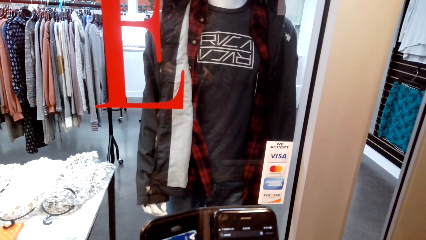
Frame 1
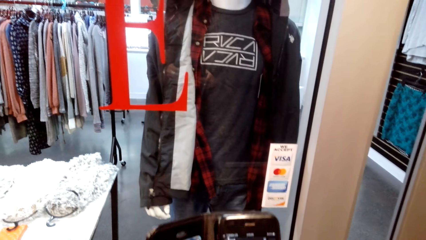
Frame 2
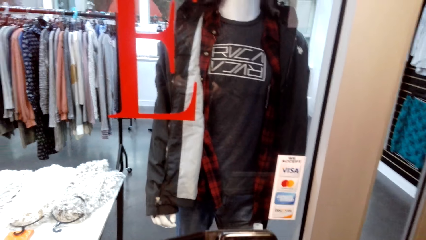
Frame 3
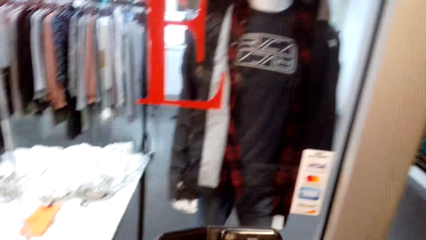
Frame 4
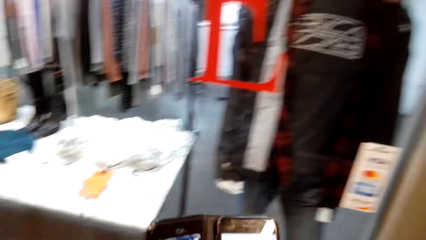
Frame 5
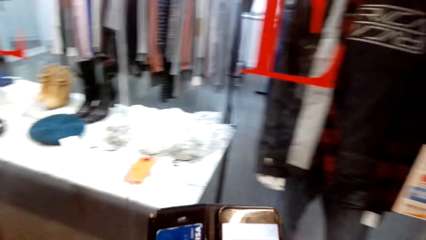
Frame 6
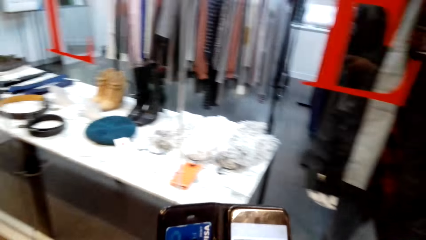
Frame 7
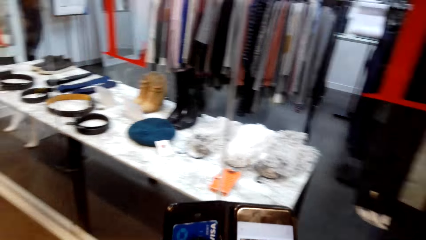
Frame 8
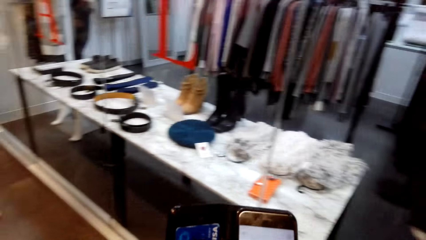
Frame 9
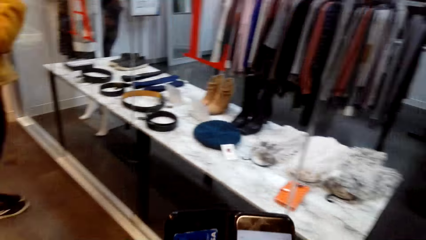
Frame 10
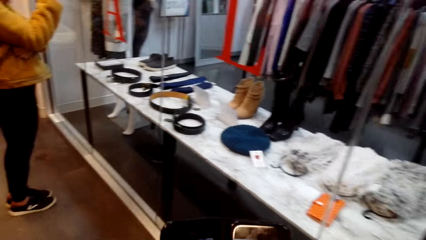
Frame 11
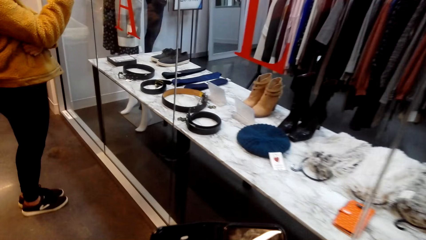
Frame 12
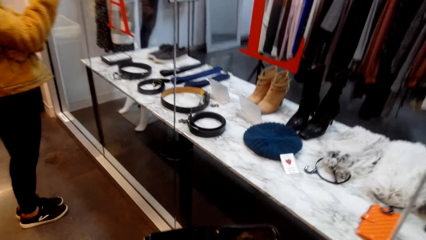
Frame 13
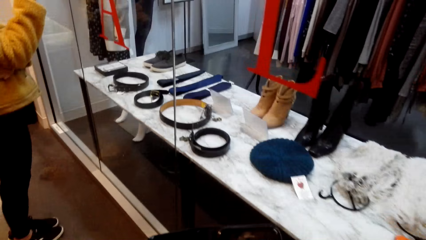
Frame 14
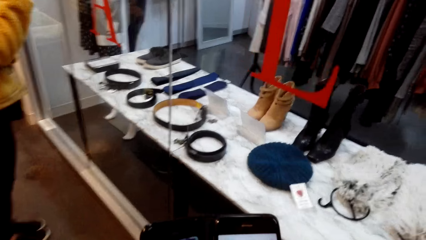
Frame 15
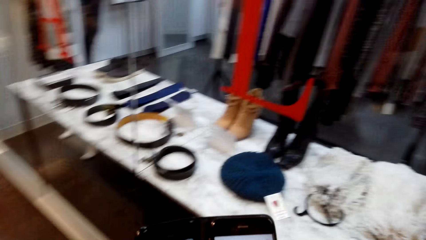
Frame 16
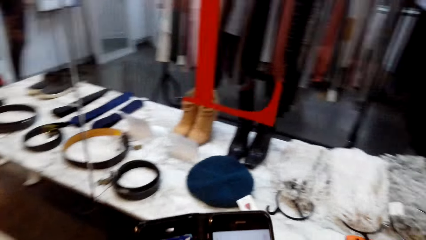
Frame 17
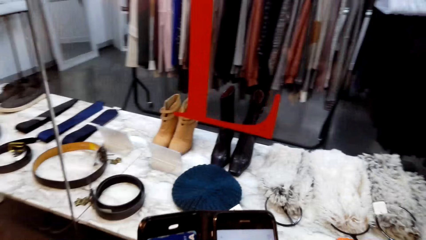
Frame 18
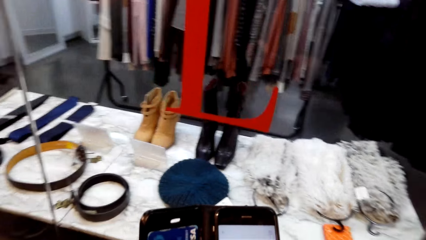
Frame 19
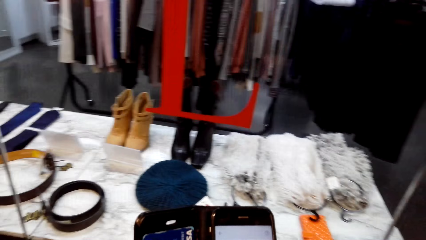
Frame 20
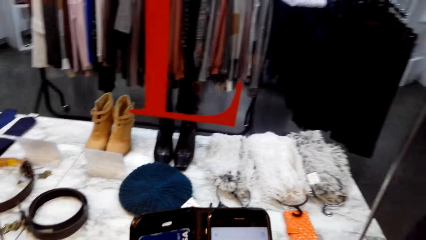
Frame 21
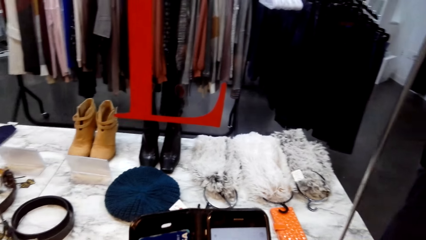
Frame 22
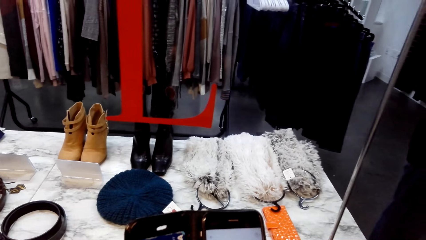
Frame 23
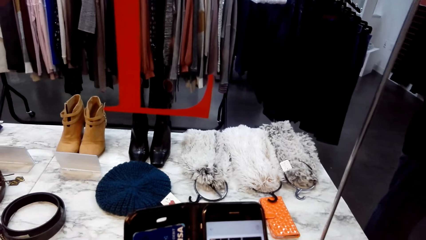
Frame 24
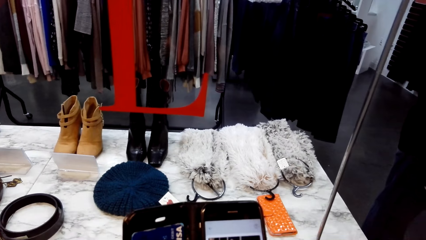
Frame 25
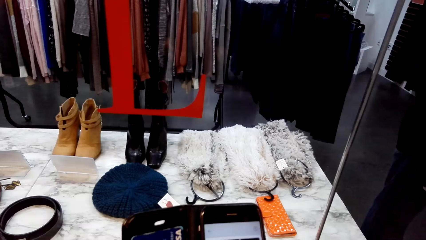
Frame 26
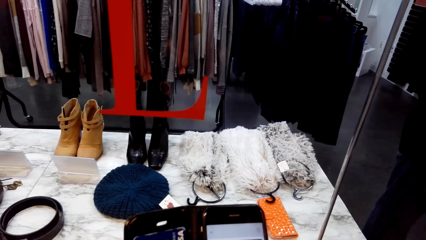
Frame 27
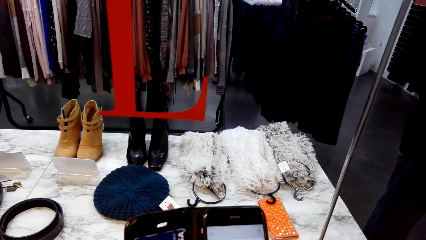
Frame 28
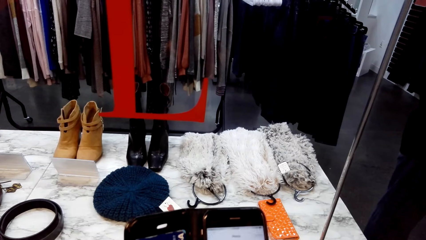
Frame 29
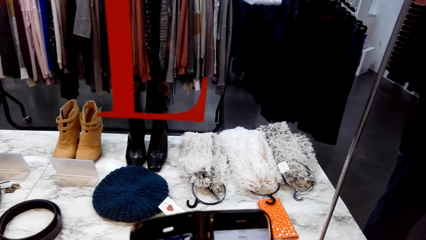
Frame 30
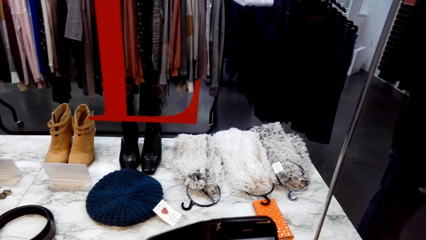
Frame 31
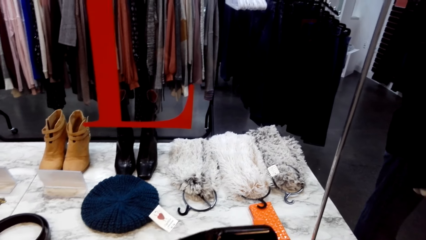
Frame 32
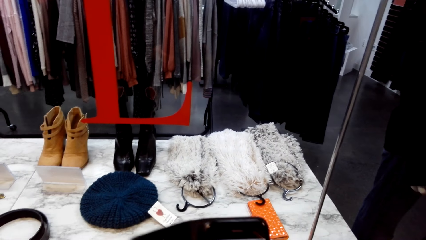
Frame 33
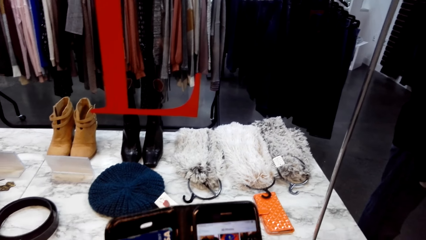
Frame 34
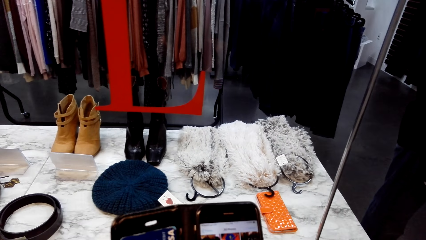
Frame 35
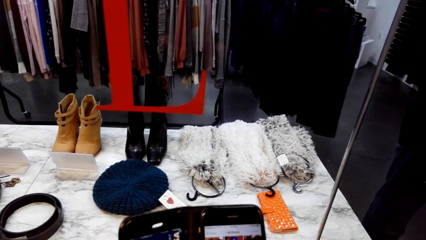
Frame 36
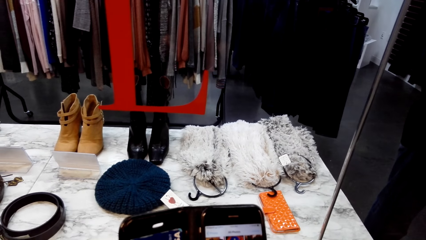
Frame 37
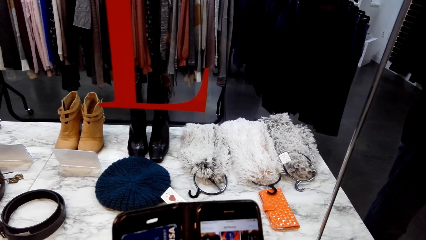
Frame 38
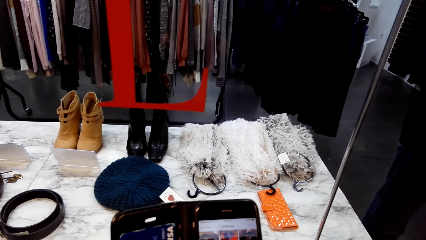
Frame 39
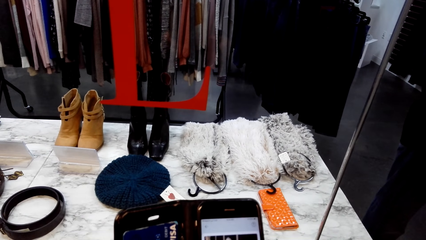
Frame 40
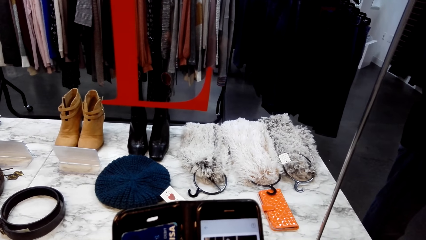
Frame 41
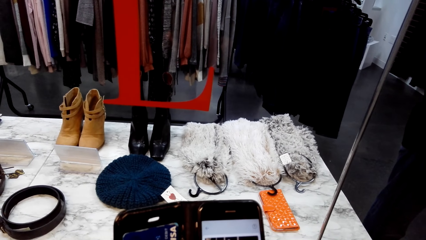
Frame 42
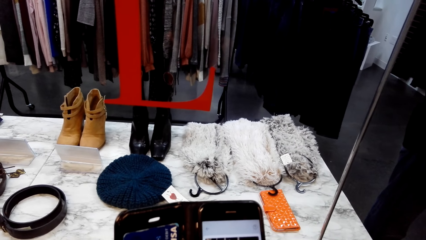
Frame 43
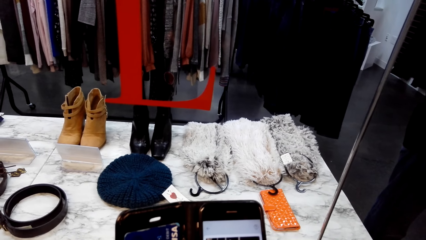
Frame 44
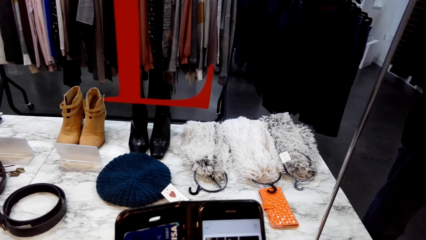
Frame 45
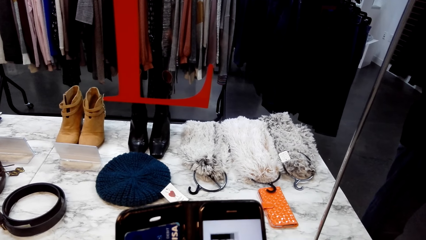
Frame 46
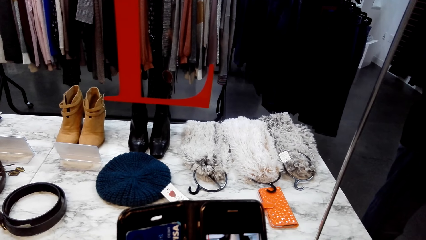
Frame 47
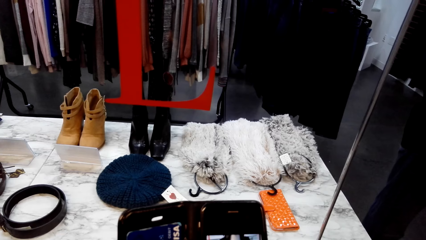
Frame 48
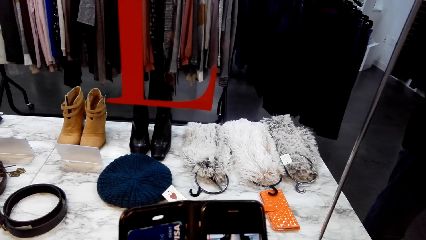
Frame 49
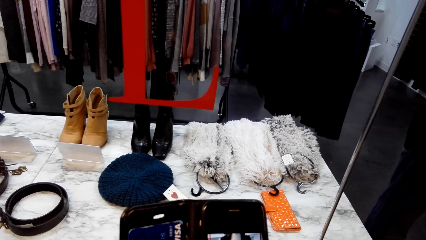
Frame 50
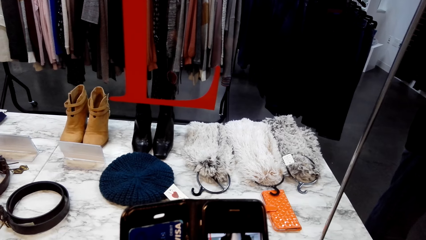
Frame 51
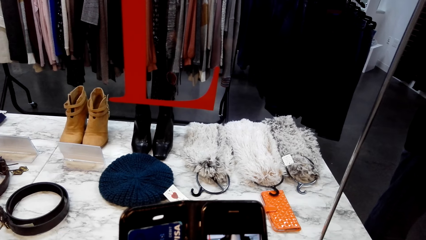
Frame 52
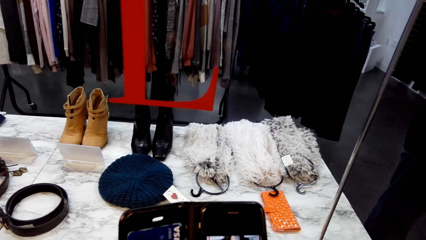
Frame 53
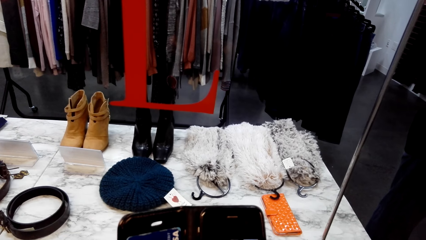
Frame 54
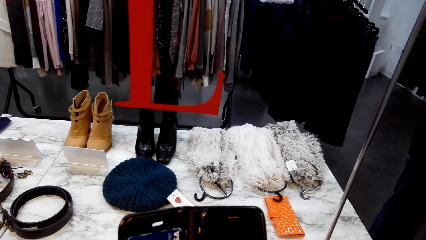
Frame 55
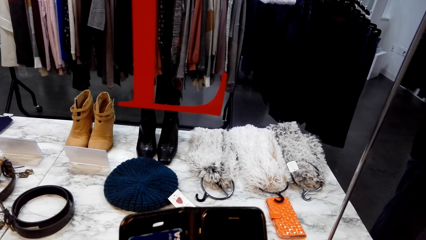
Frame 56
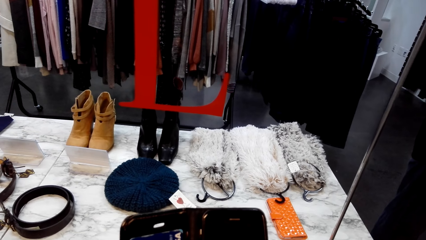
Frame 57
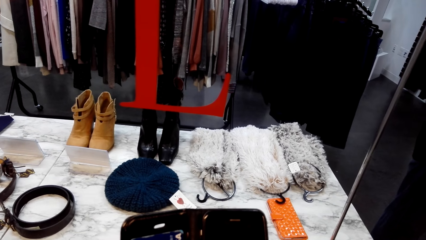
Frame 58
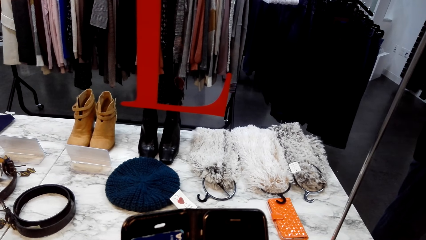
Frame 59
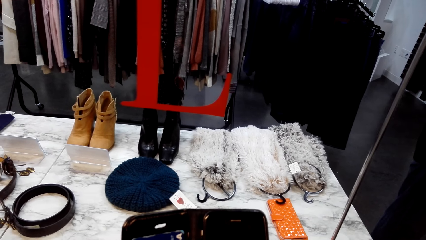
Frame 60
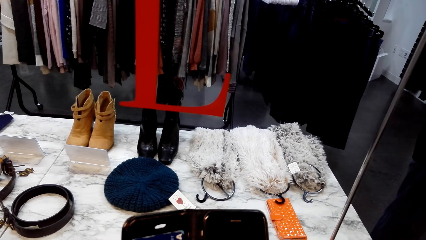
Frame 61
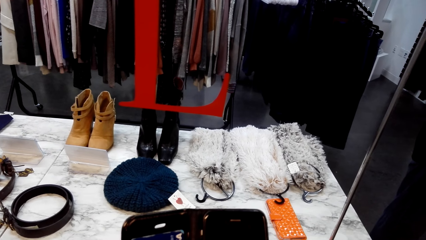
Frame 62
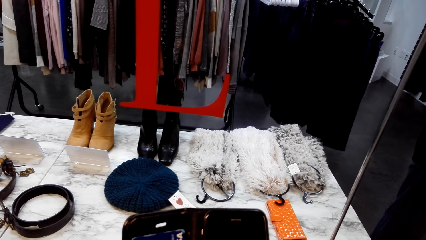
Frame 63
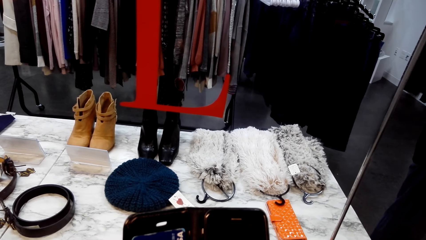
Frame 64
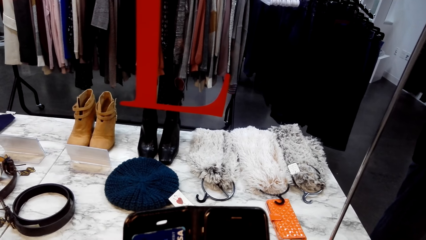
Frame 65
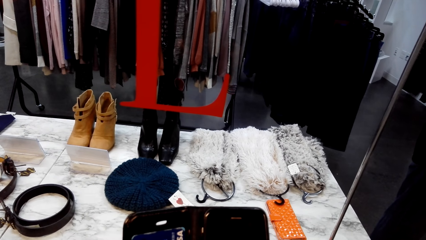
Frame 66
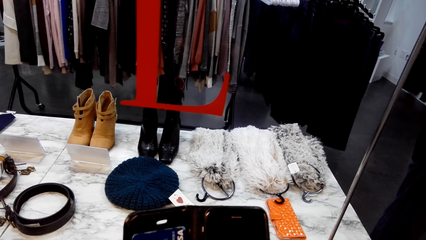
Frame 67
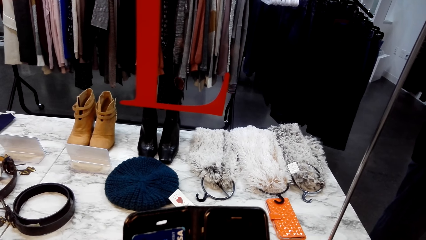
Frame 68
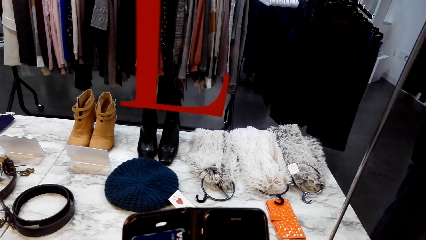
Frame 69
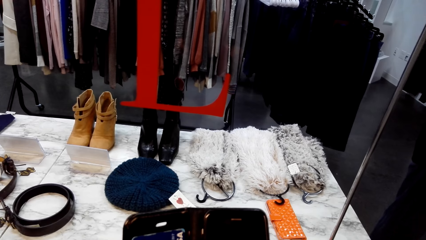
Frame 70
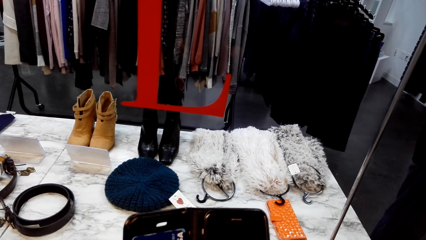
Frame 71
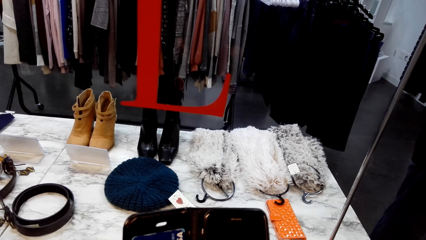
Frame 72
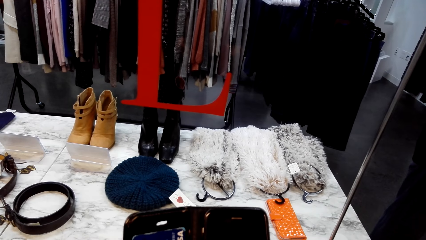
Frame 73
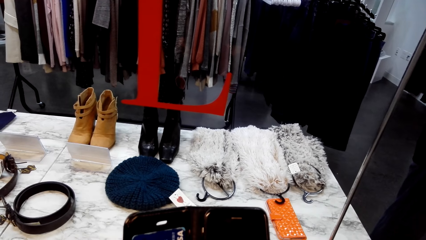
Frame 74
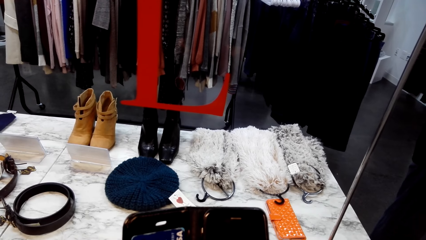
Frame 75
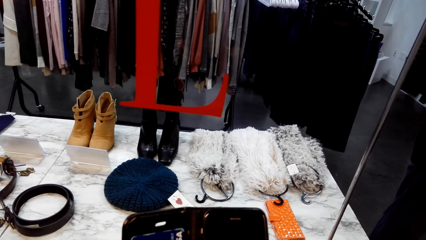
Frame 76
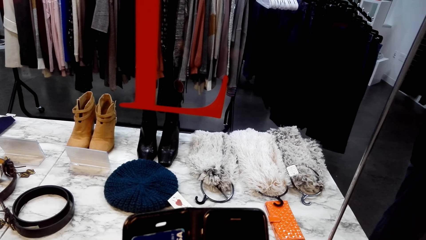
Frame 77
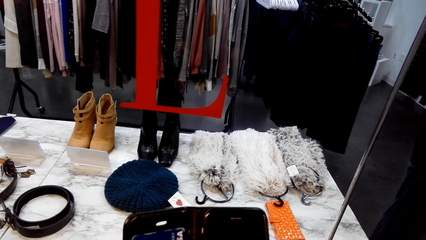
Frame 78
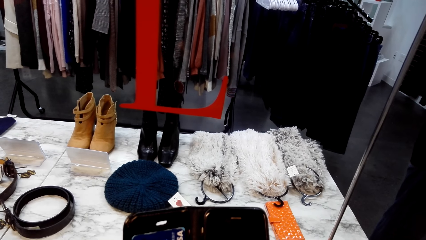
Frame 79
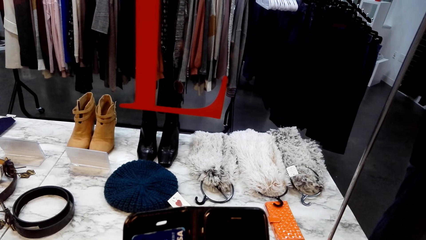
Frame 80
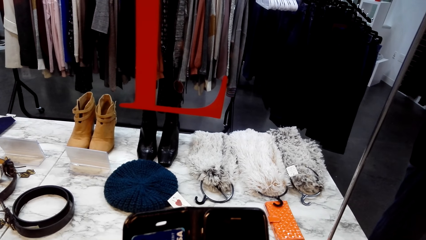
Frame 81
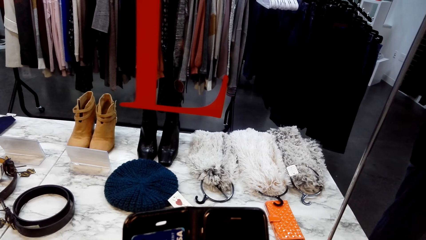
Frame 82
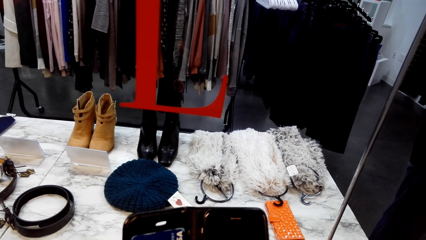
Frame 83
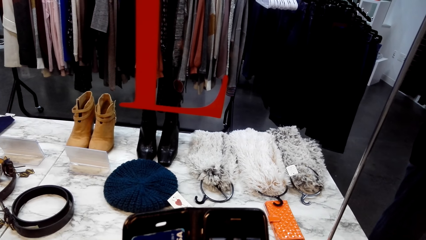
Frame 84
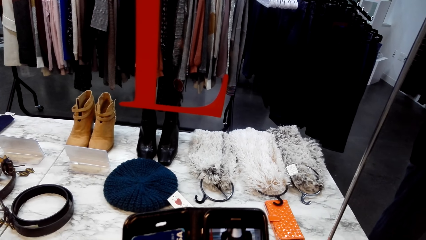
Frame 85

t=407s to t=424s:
The camera wearer walks. They talk with someone. They hold a phone.
